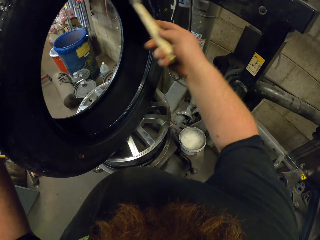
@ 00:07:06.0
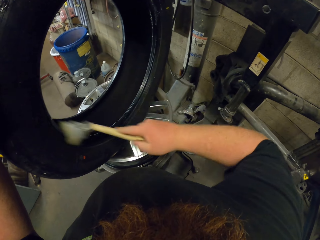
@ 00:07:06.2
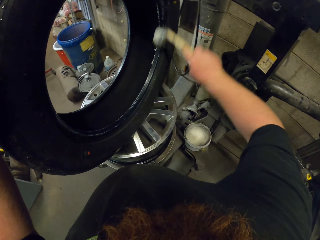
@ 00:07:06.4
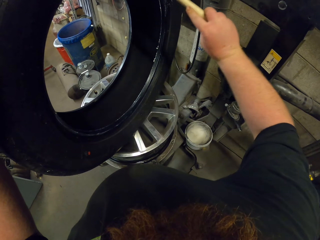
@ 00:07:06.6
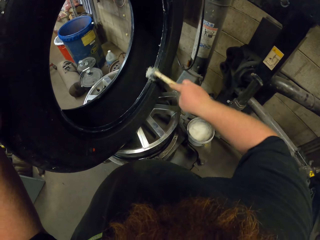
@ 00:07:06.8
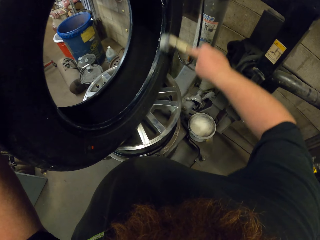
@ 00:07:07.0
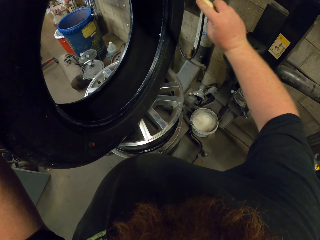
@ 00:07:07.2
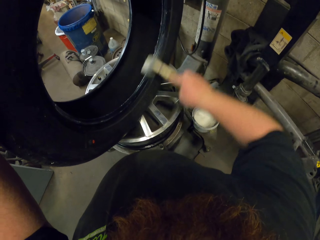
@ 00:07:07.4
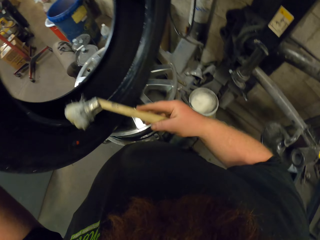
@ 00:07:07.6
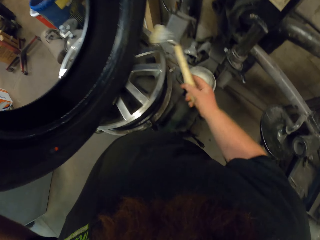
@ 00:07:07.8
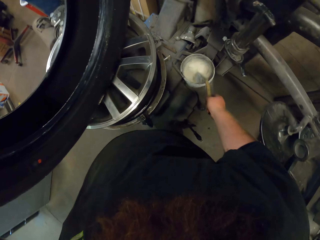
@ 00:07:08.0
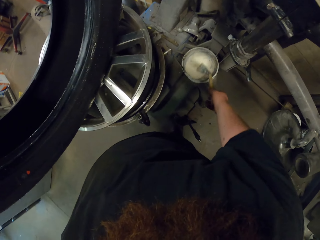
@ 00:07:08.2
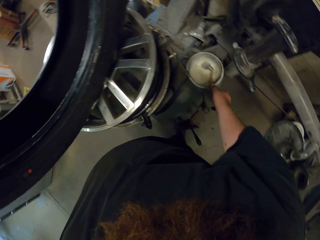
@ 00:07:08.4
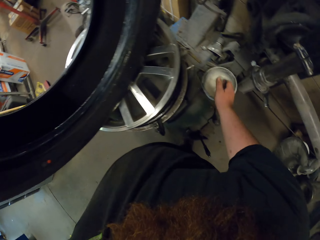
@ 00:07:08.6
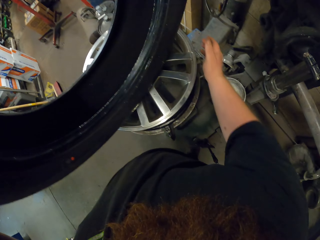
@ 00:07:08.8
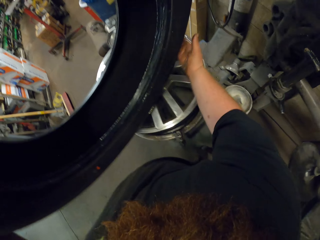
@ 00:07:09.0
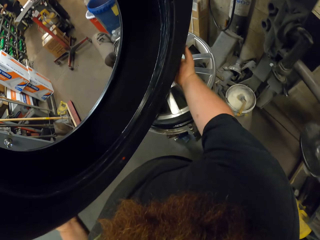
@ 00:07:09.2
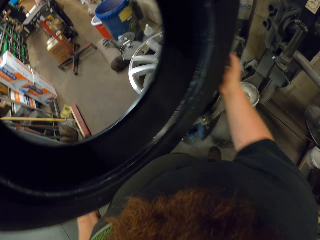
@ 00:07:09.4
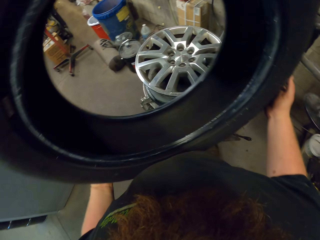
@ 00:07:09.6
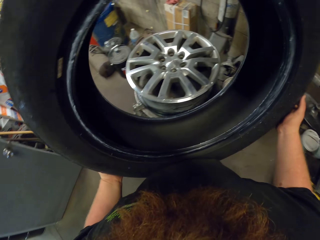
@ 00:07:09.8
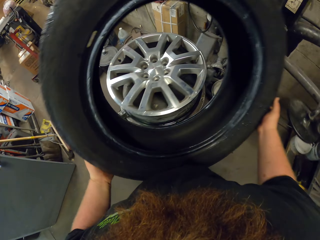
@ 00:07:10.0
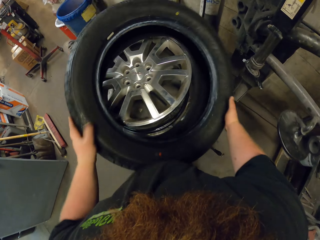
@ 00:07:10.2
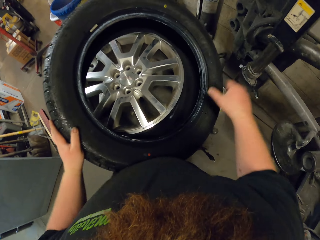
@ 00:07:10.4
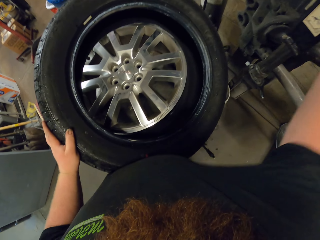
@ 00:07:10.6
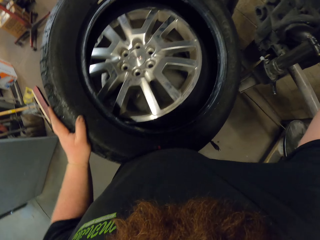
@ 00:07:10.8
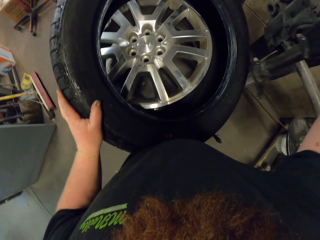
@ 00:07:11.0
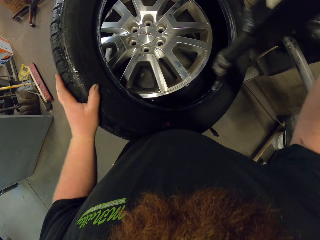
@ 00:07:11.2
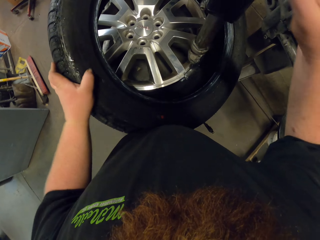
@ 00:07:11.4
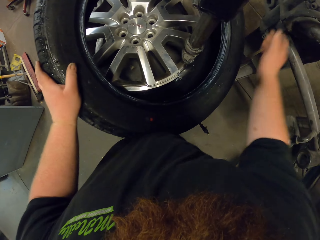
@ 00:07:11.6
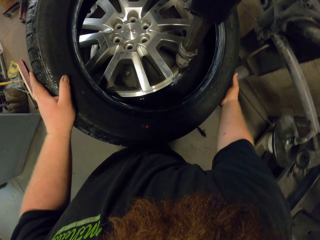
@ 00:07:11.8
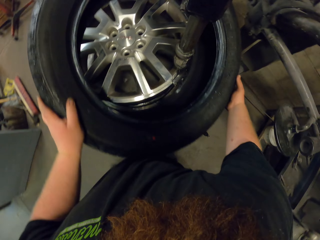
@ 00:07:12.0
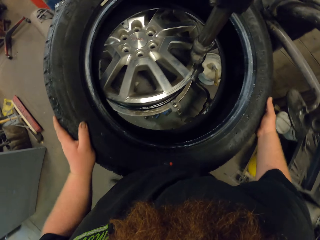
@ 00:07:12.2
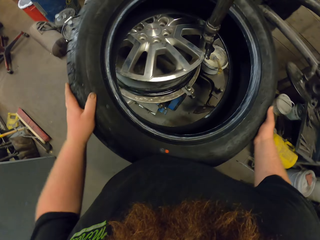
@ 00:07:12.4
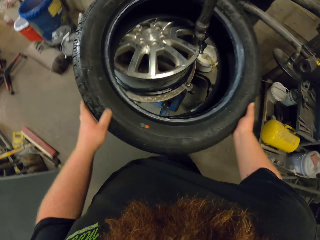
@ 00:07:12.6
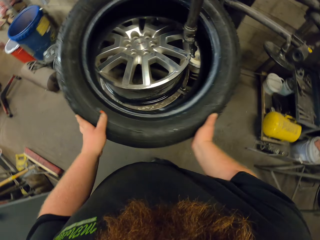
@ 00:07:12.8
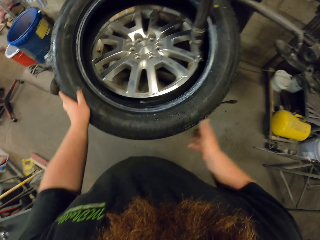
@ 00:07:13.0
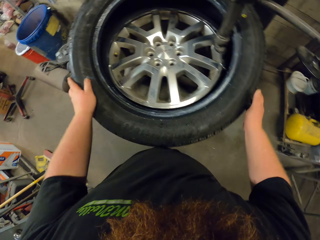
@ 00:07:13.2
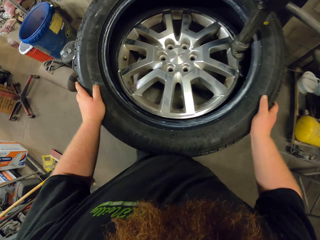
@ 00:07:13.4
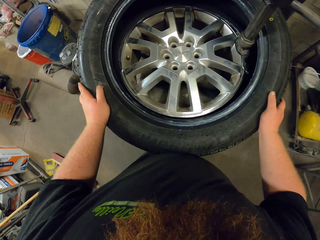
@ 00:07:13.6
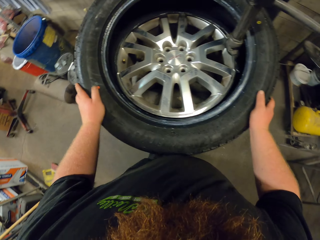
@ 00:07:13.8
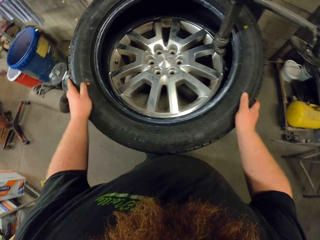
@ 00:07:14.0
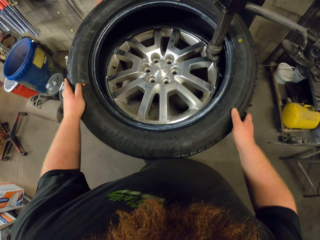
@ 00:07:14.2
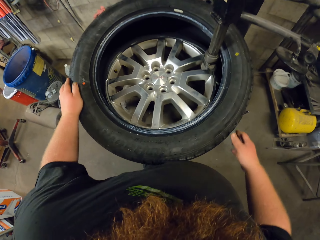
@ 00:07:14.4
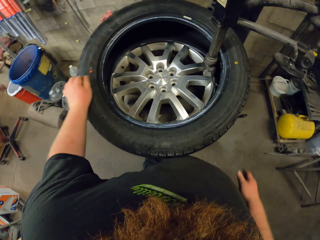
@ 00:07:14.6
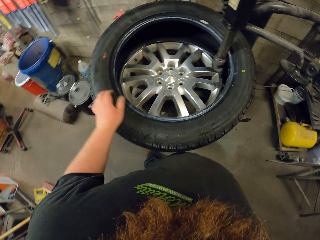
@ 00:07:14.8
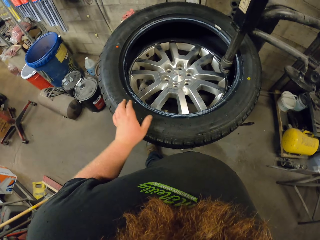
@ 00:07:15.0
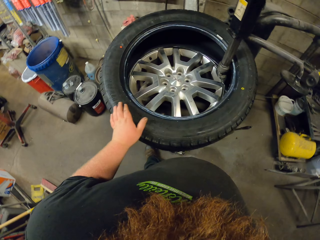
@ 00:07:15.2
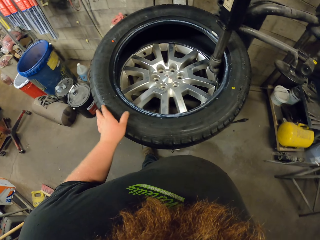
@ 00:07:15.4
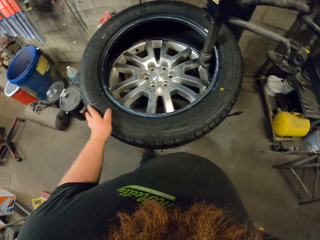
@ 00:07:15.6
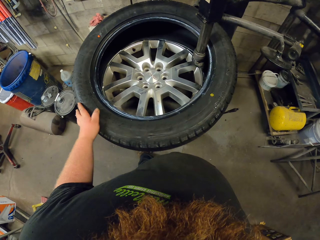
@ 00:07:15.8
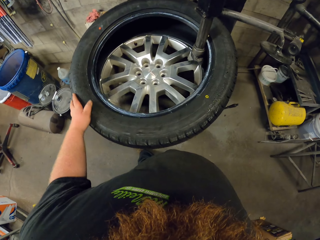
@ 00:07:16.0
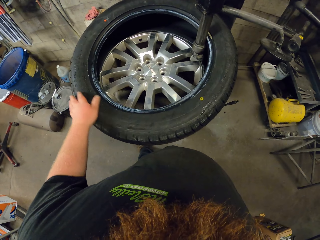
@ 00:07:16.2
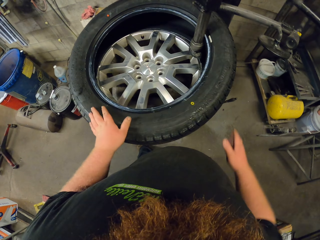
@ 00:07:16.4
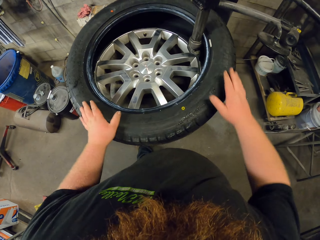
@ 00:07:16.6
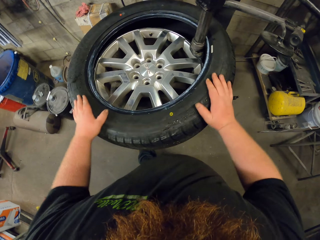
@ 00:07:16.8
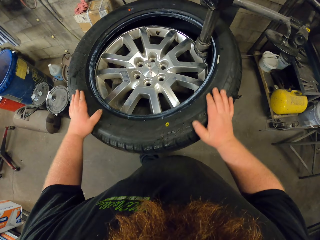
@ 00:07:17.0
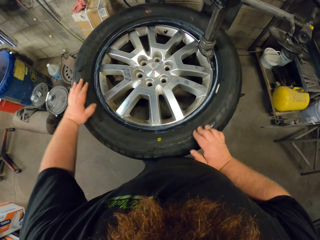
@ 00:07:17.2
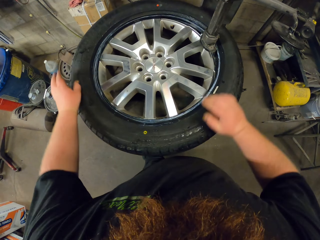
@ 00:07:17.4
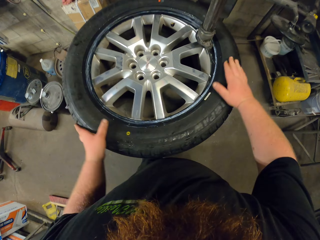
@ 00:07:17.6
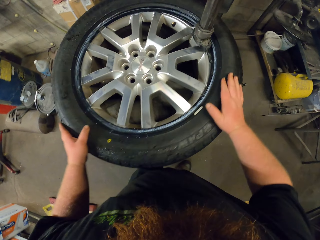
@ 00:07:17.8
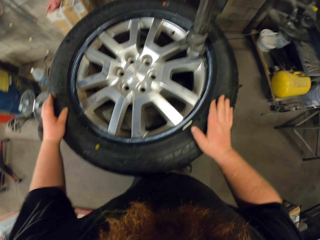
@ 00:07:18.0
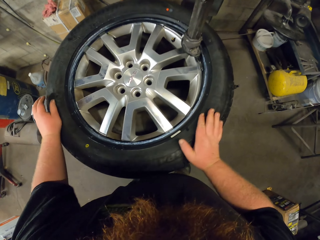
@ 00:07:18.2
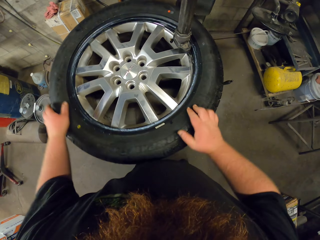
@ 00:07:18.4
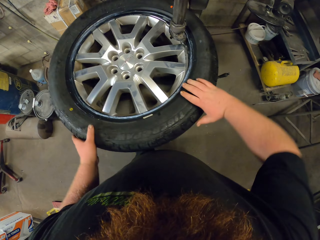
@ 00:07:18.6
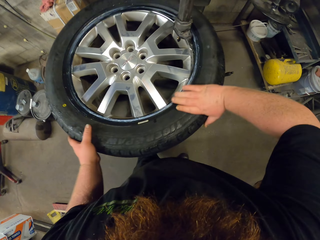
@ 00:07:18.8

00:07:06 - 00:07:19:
The camera wearer puts the wooden stick in the lubricant. They put the tire on the wheel. They pull a machine. They adjust the tire using the tire repair. They put the rim in the tire. They spin the tire.

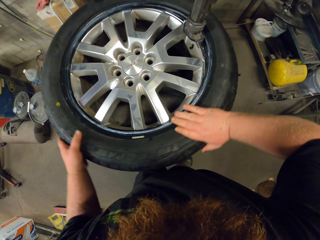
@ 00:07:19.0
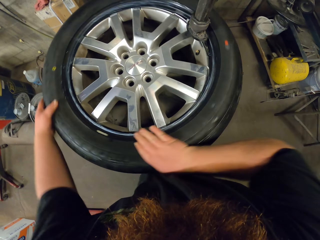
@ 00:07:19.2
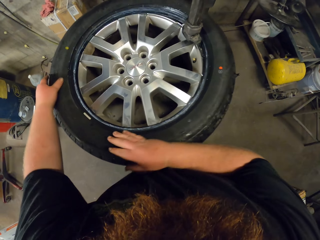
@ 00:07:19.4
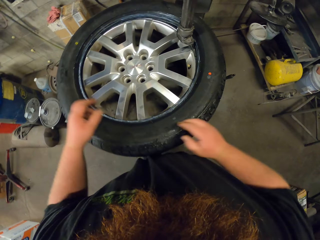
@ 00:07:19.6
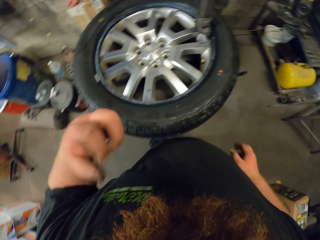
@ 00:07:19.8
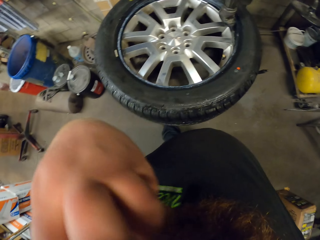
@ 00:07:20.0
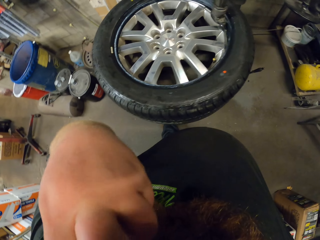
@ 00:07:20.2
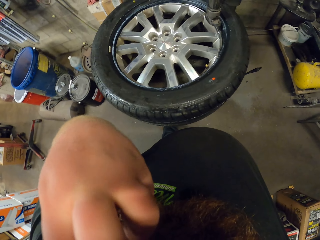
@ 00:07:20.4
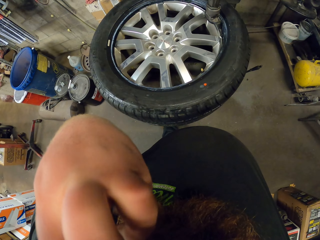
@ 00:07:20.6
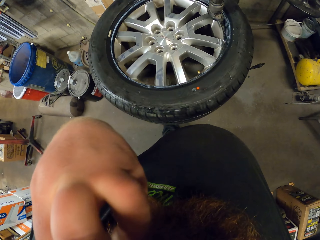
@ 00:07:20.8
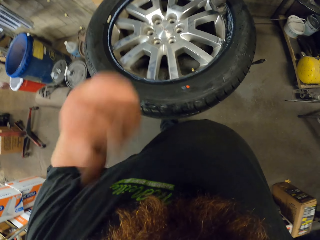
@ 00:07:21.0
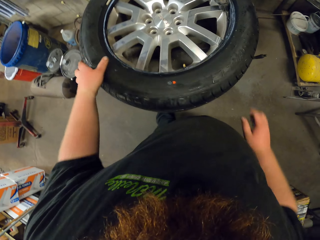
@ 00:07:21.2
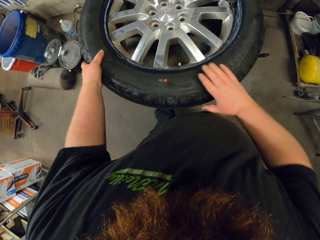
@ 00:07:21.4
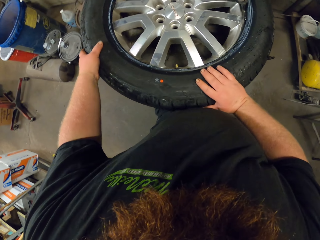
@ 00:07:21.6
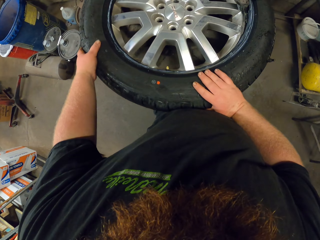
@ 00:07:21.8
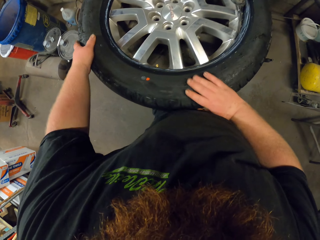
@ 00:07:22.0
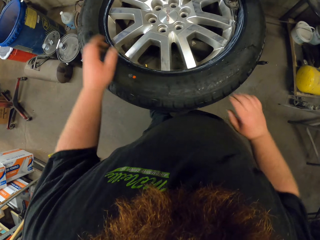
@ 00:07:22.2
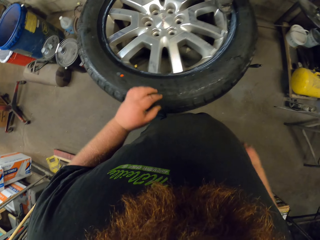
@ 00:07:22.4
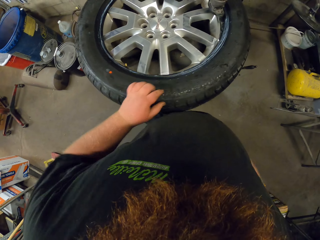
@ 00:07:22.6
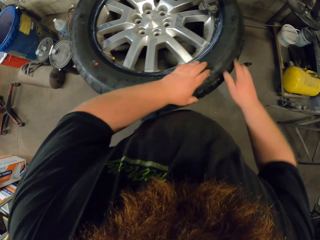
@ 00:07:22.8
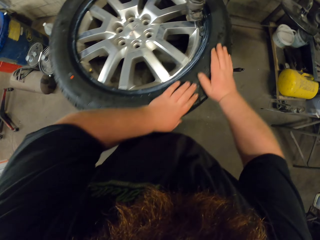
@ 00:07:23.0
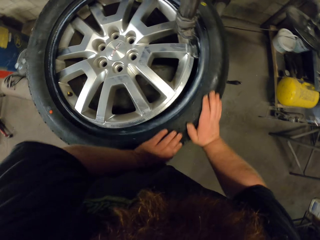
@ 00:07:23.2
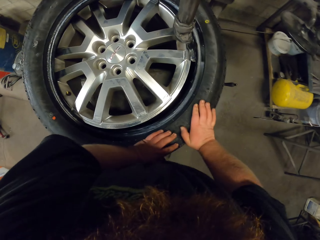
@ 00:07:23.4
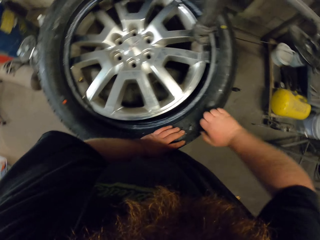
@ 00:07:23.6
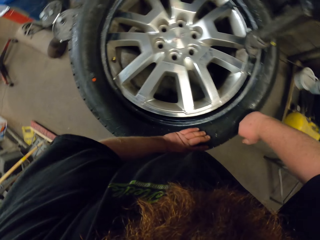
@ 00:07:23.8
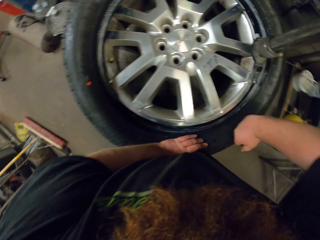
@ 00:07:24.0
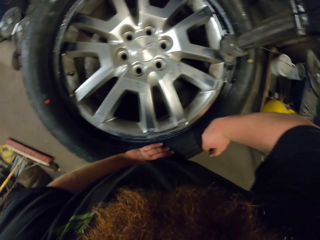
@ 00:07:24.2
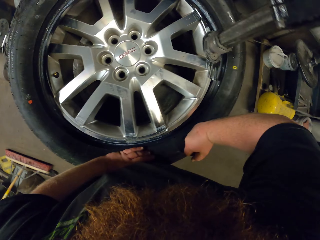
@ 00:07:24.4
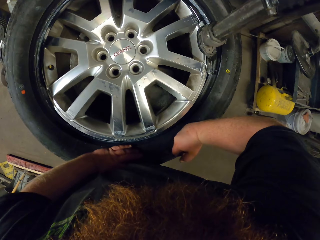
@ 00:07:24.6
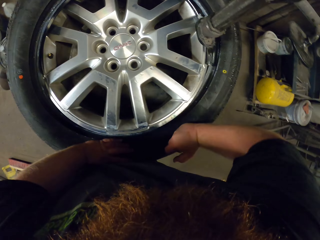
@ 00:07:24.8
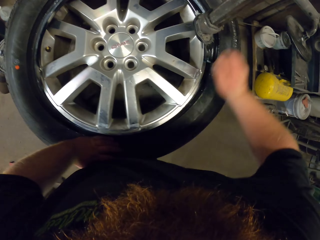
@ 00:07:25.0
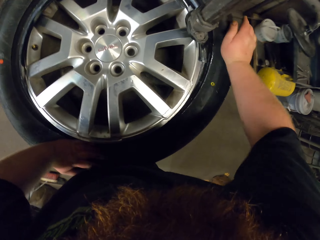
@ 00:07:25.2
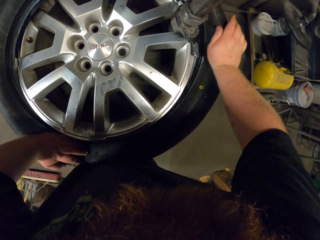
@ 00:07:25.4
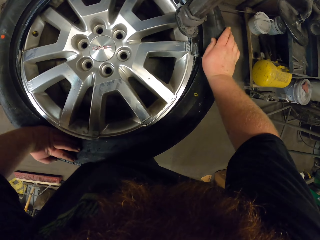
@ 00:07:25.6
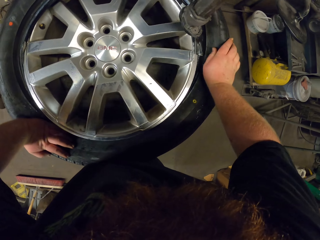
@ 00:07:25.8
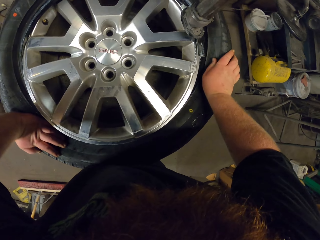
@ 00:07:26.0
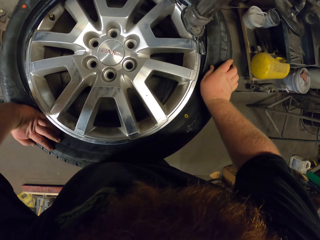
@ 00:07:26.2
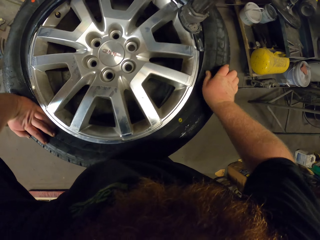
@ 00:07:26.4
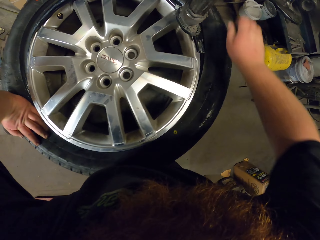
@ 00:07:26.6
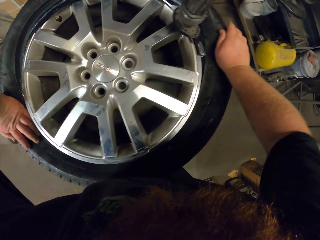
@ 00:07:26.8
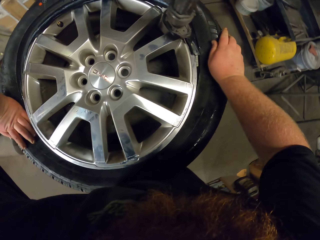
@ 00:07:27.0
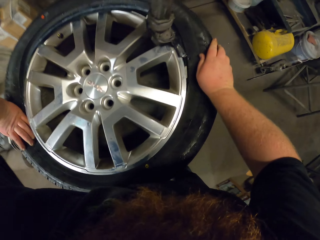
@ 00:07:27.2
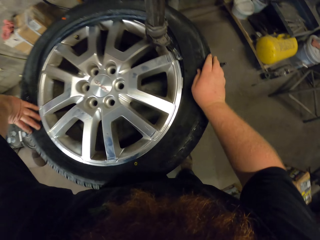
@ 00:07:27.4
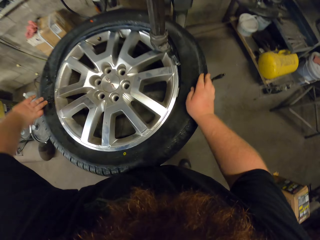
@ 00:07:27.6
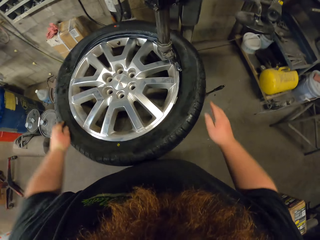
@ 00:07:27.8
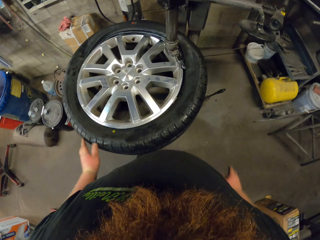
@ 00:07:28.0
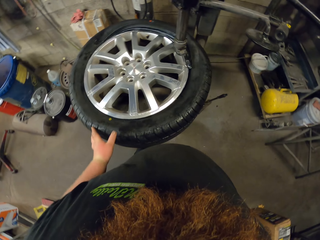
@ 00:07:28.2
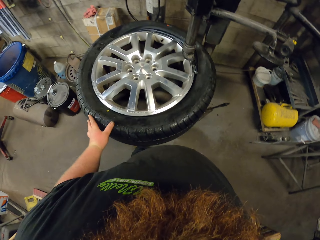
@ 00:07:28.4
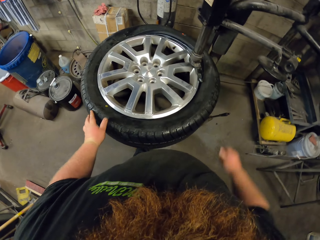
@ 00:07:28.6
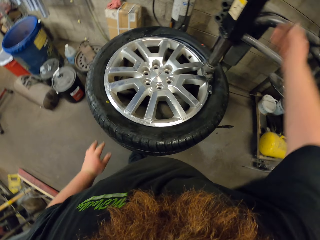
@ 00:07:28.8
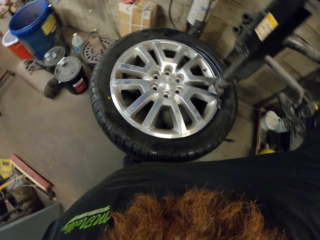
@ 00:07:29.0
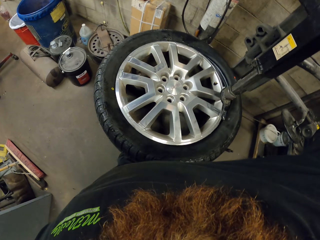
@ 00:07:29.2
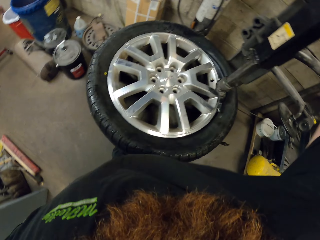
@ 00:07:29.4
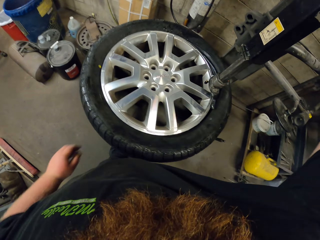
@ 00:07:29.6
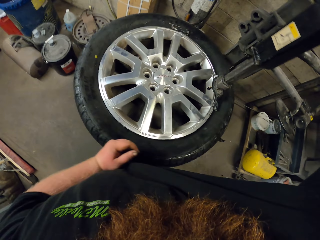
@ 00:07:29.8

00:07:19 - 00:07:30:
The camera wearer rubs their face. They press on the tire.
